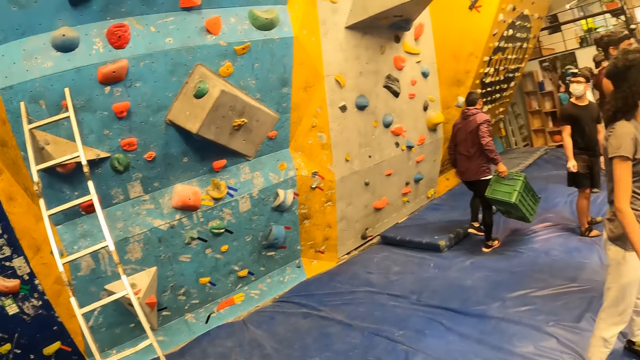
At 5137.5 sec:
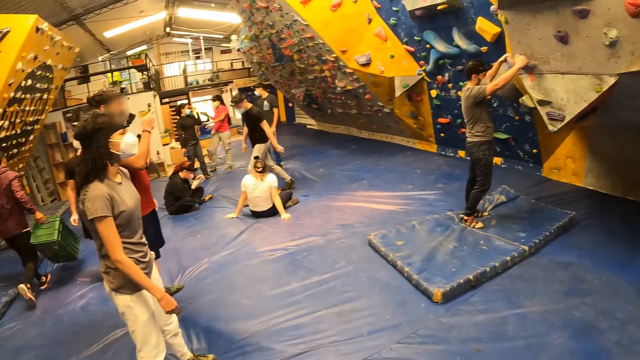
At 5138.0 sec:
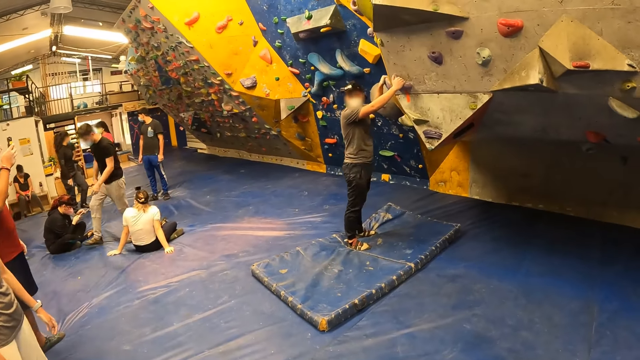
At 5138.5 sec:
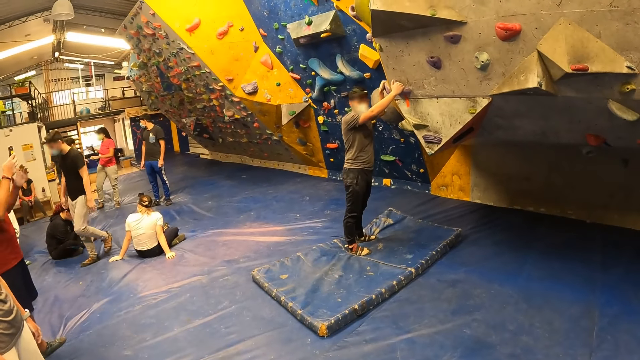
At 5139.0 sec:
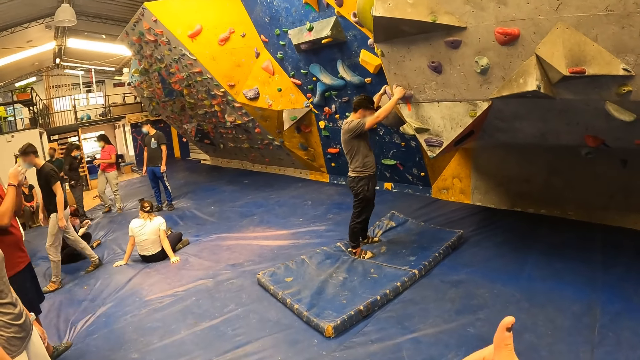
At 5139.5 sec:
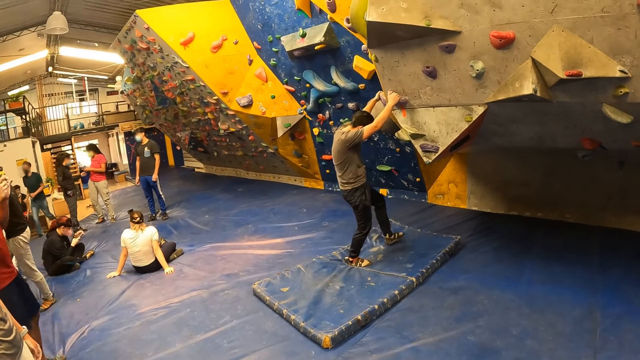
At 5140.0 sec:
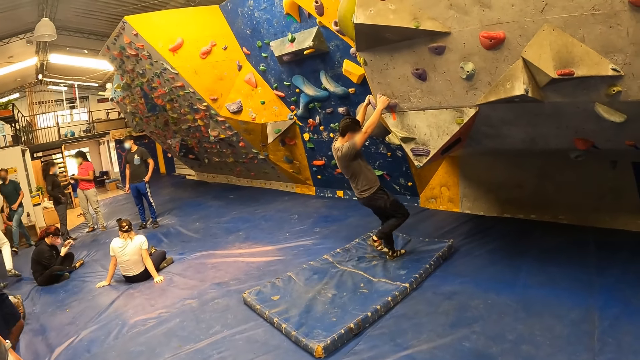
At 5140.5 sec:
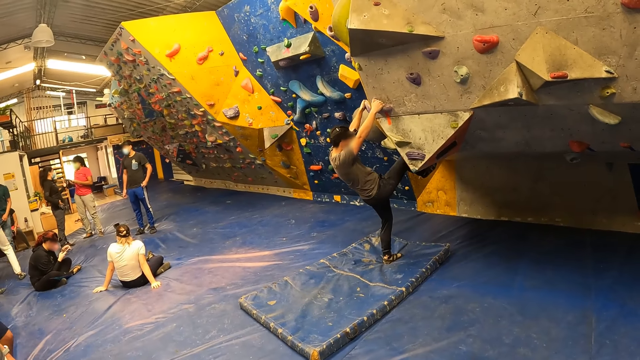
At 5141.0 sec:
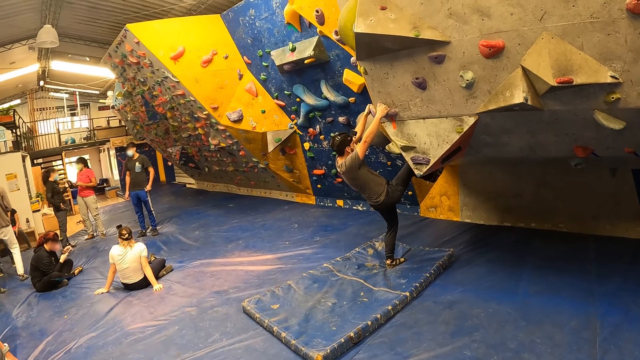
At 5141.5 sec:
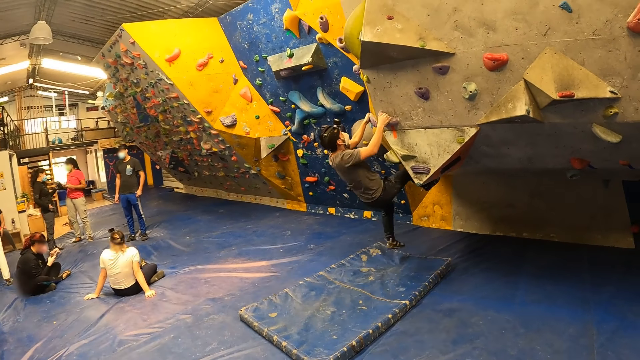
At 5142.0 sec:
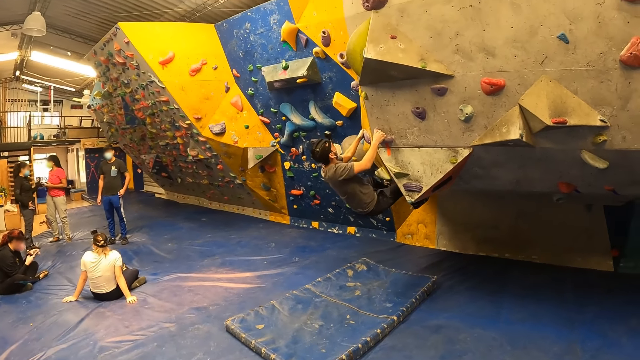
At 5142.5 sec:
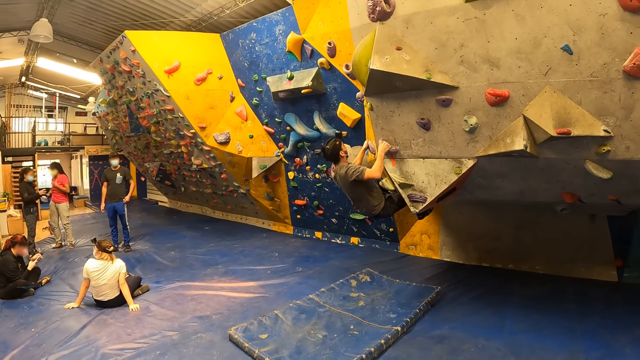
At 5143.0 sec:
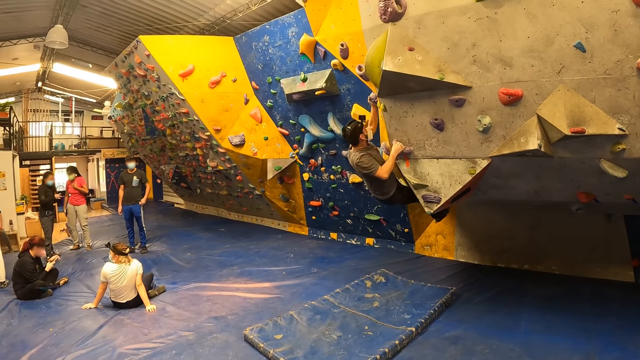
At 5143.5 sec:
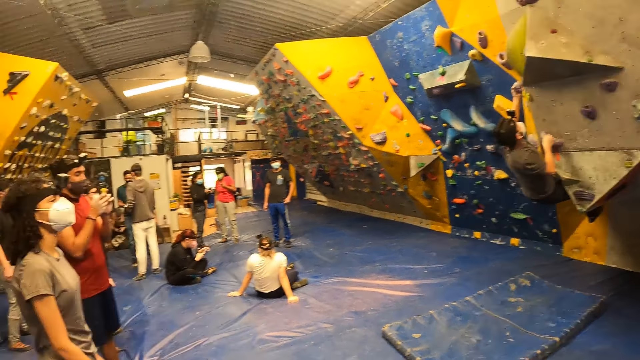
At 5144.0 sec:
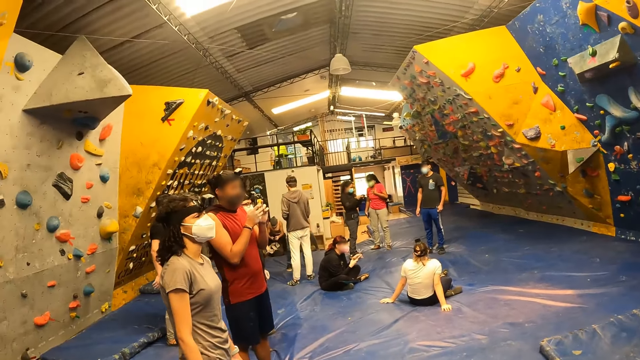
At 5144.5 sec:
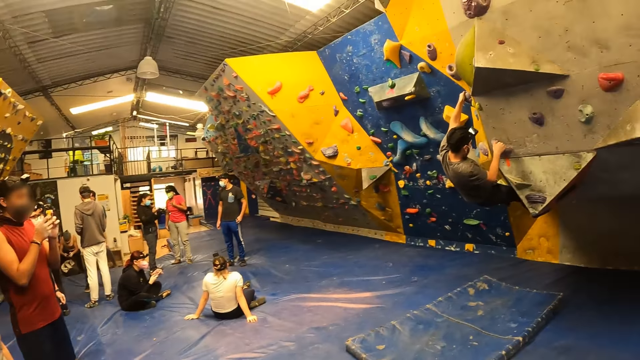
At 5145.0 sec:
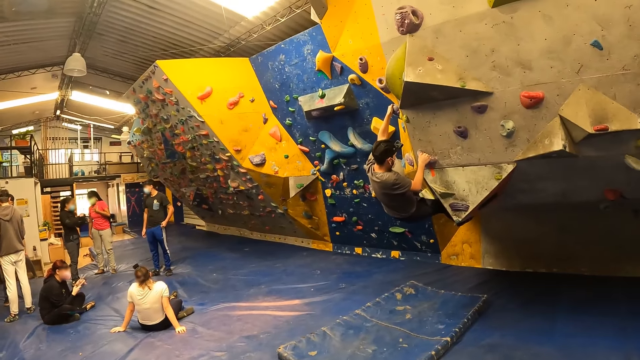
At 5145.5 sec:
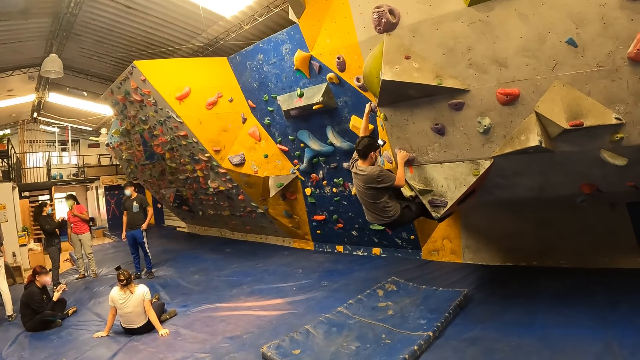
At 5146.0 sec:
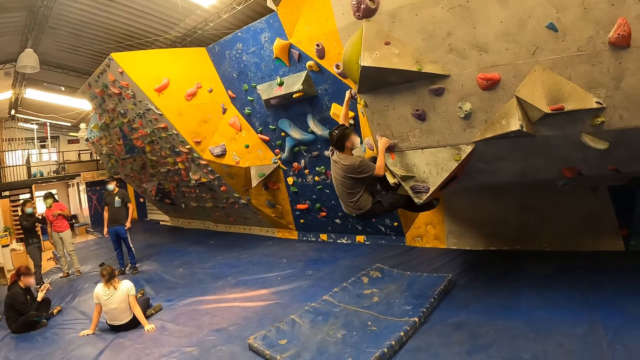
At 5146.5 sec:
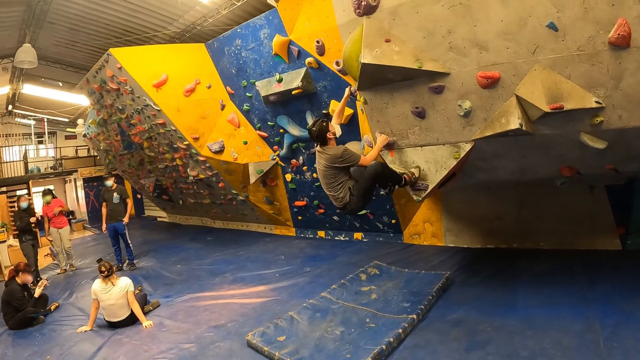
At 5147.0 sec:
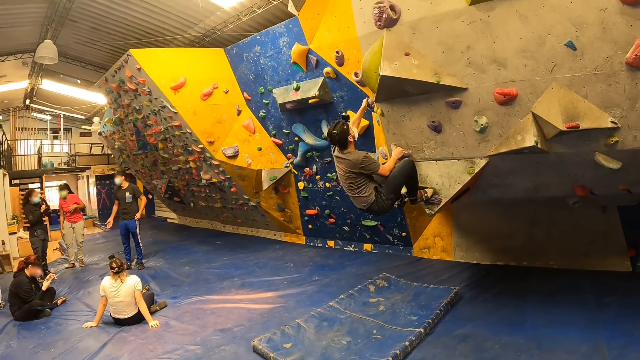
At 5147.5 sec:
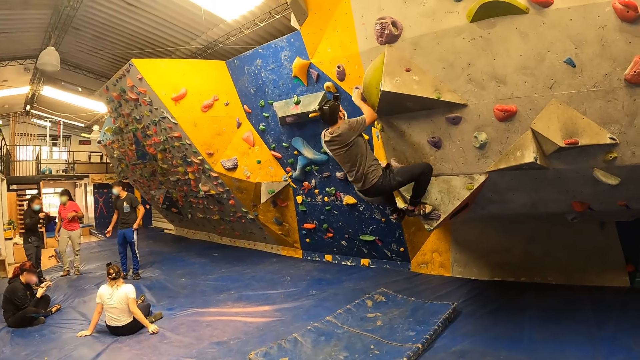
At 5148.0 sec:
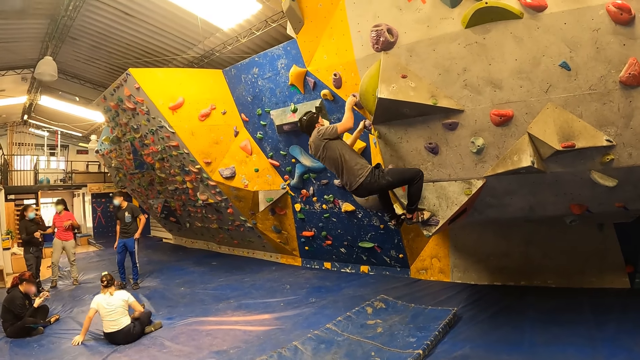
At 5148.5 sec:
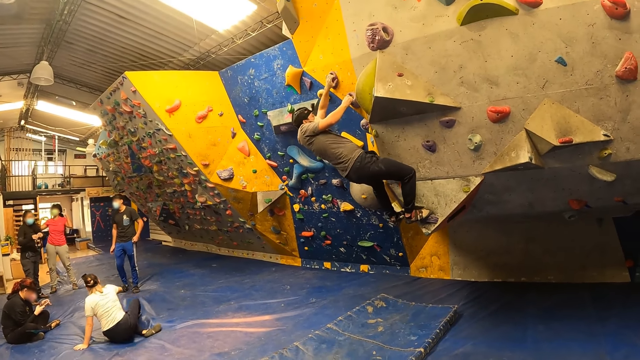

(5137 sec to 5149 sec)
The camera wearer talks to a man. They watch the man climb the wall. The man climbs the wall. The camera wearer looks around.

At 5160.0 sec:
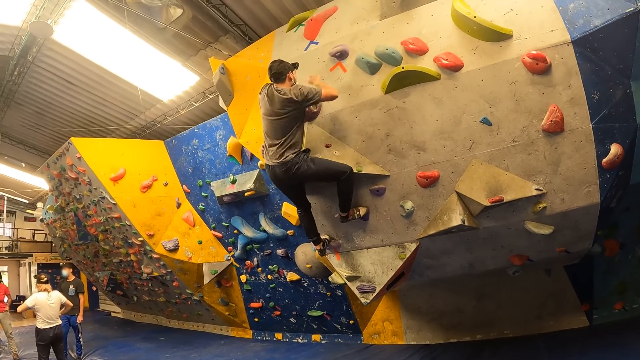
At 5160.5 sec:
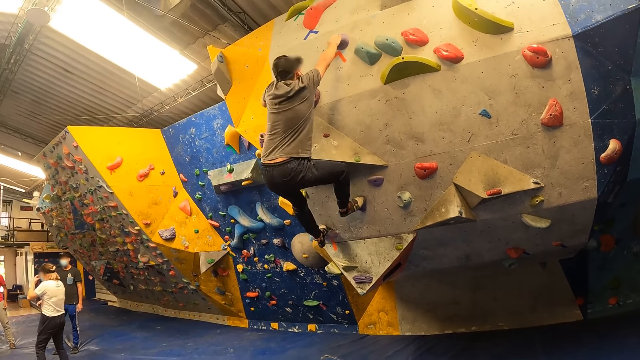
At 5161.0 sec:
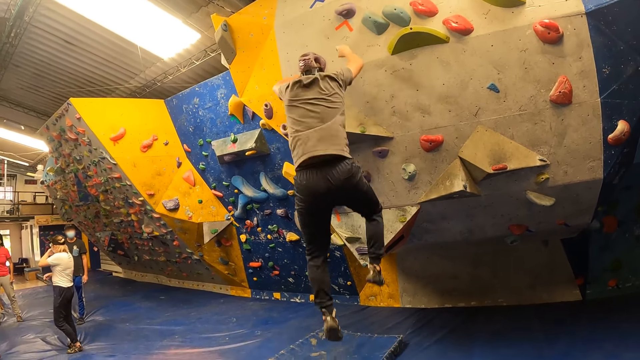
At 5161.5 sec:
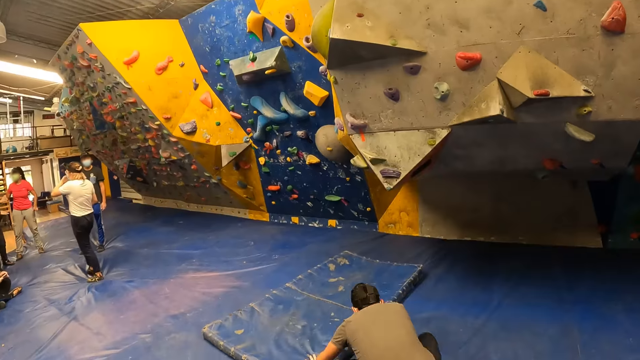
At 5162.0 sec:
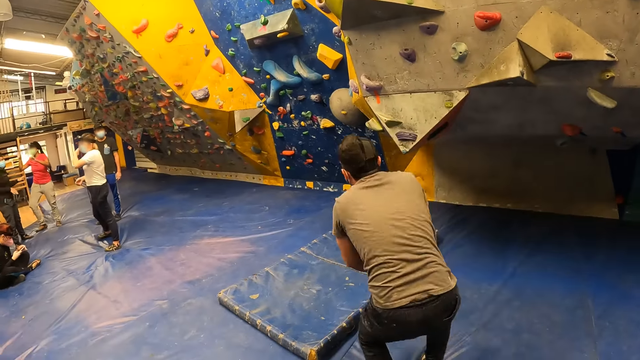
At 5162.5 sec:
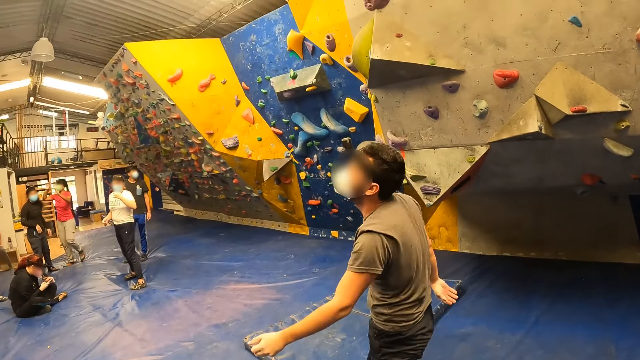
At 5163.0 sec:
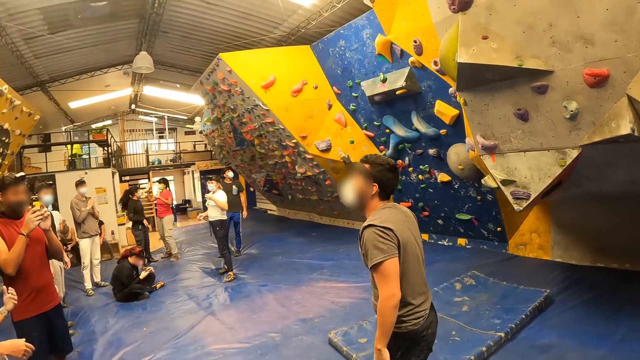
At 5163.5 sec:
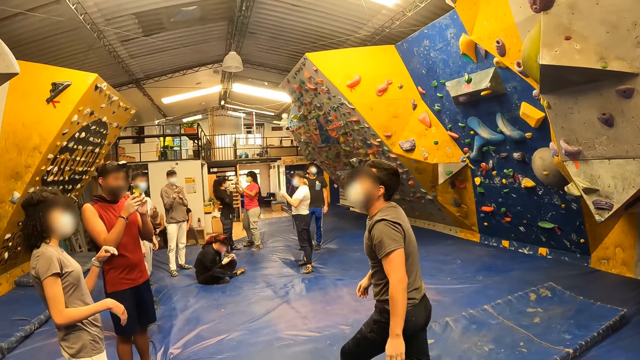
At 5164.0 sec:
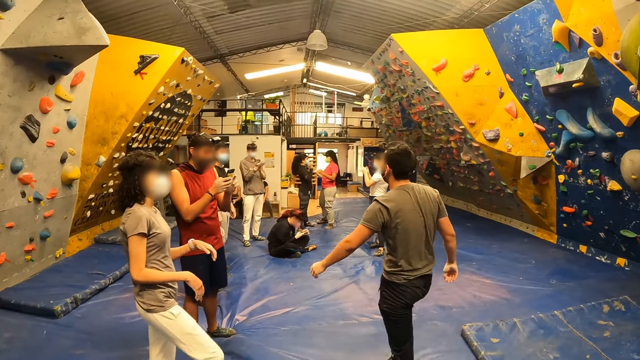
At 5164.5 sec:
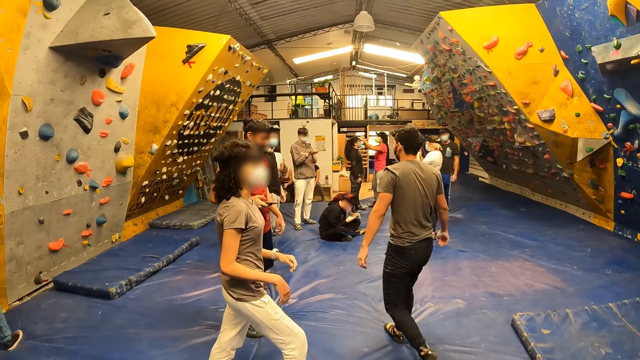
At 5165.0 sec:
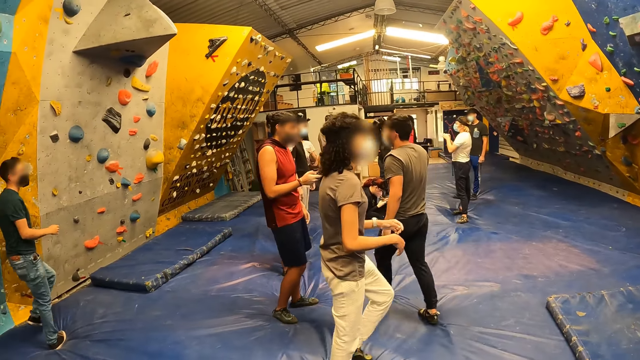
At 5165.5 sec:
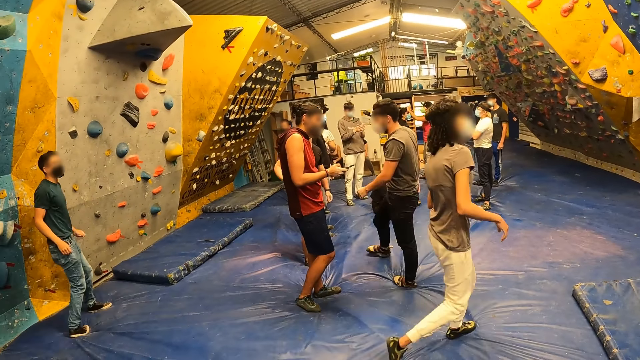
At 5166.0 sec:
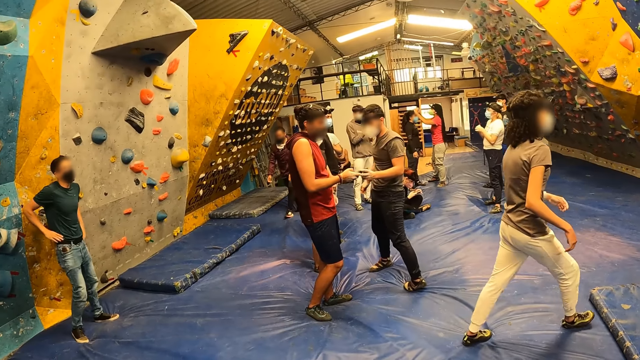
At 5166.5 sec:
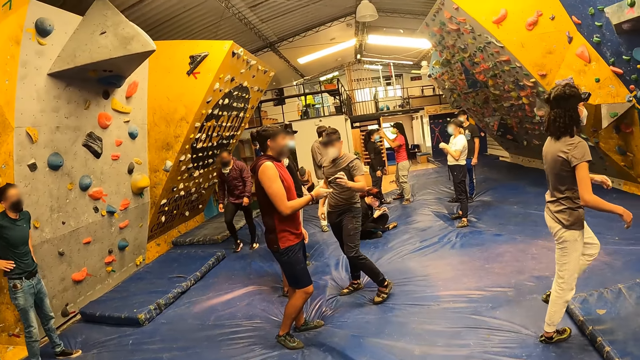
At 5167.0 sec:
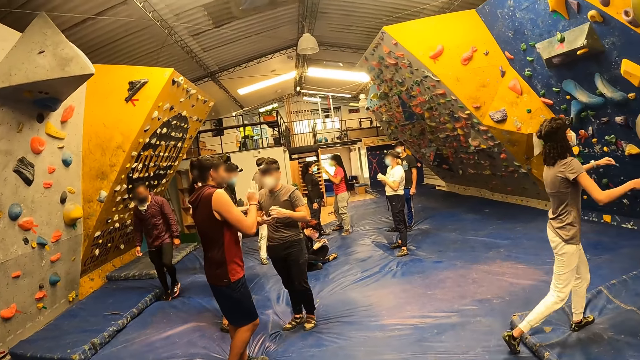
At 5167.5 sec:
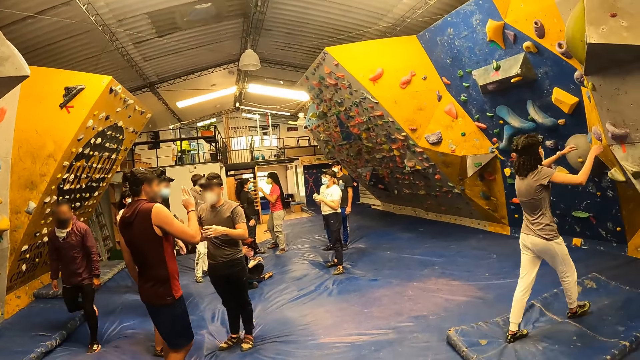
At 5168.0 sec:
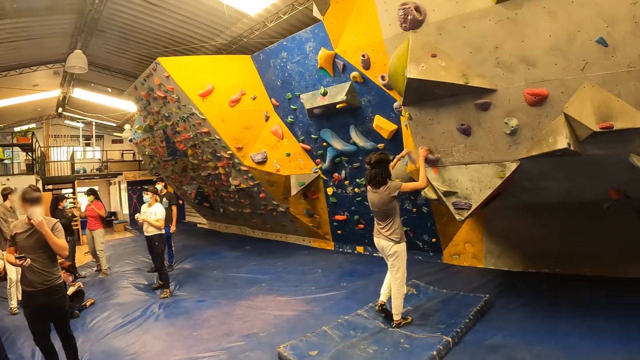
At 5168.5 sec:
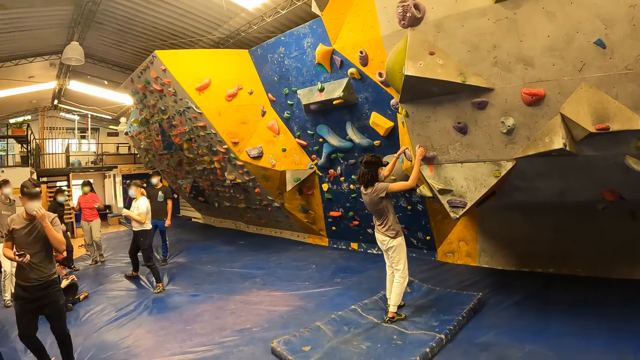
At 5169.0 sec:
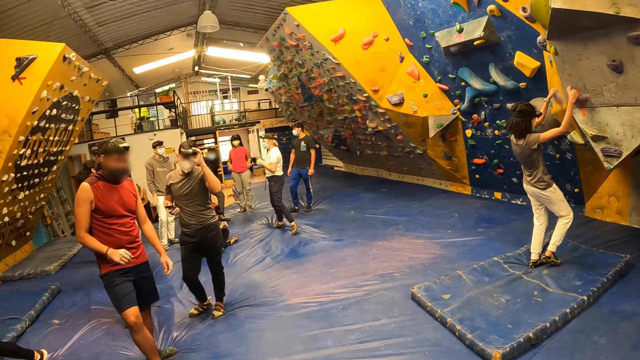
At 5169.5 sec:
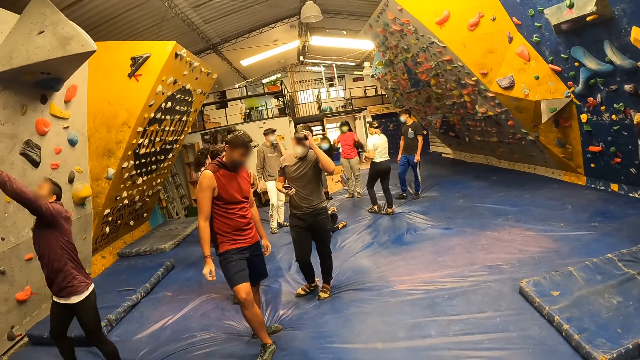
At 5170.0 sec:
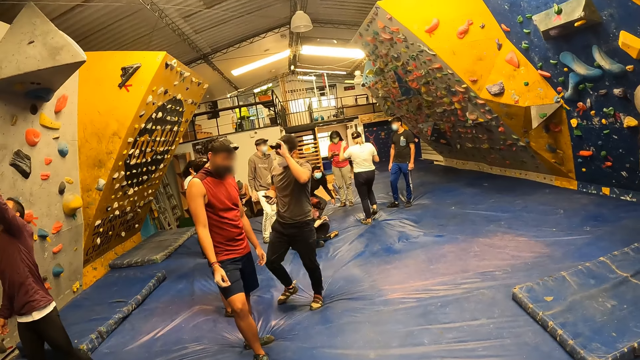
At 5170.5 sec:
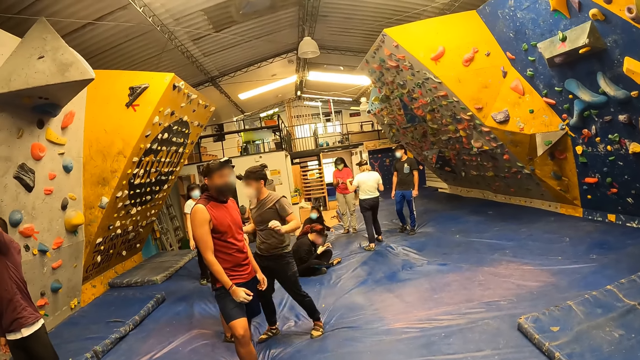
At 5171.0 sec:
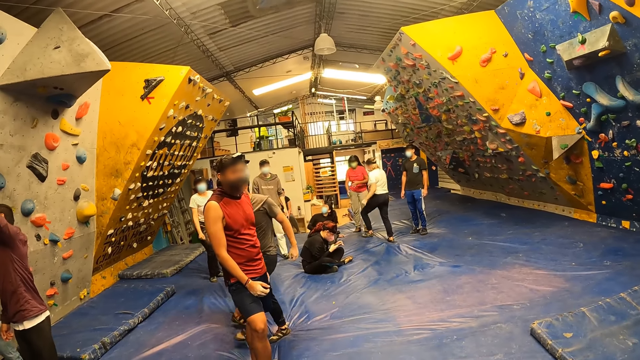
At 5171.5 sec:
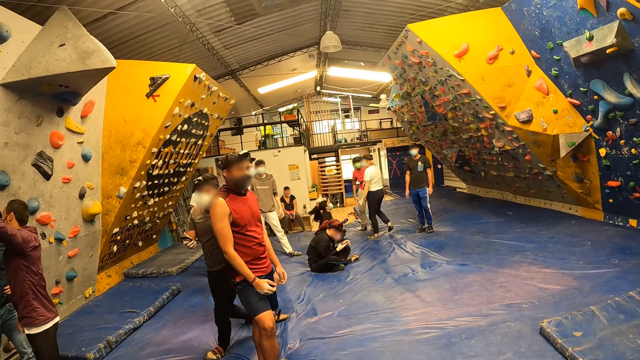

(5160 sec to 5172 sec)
The man jumps down from the wall.
